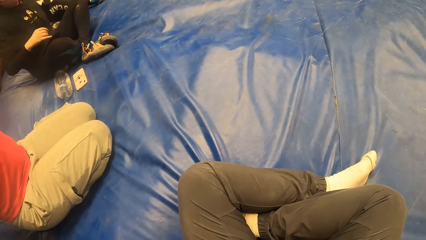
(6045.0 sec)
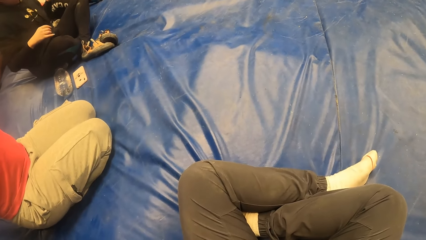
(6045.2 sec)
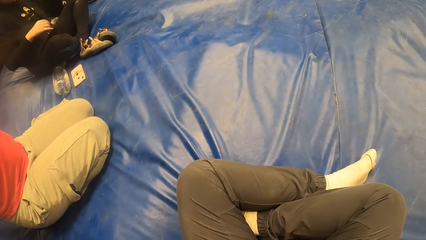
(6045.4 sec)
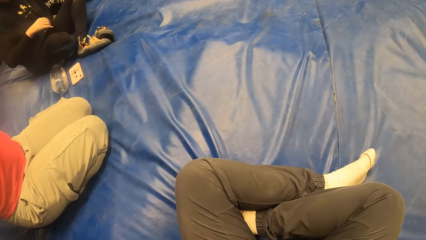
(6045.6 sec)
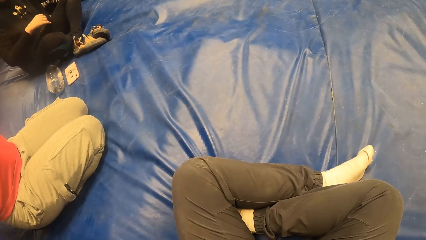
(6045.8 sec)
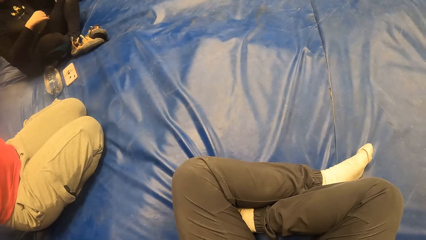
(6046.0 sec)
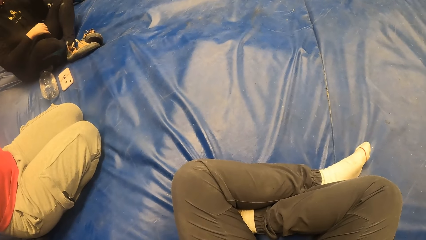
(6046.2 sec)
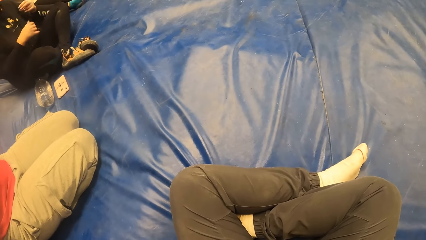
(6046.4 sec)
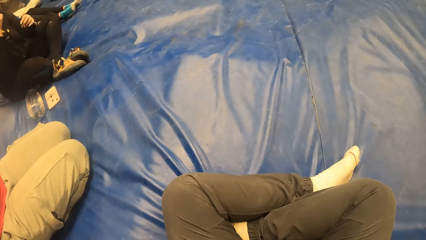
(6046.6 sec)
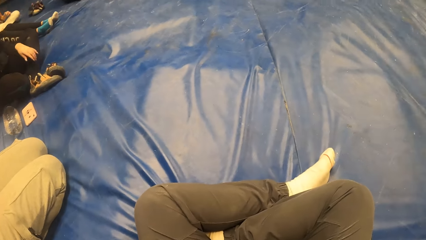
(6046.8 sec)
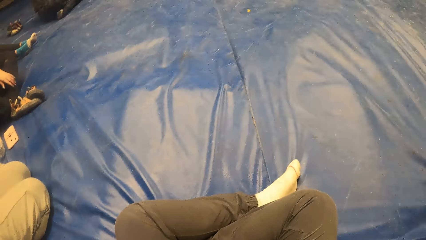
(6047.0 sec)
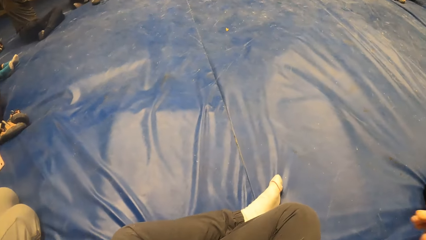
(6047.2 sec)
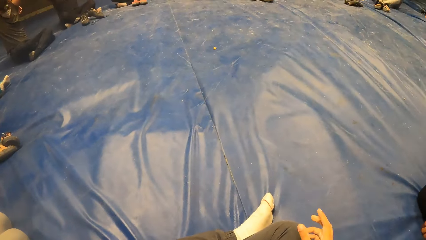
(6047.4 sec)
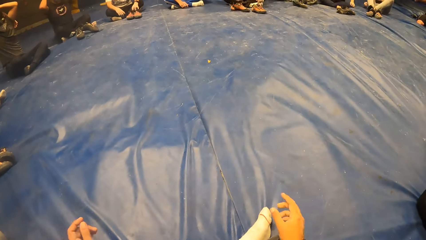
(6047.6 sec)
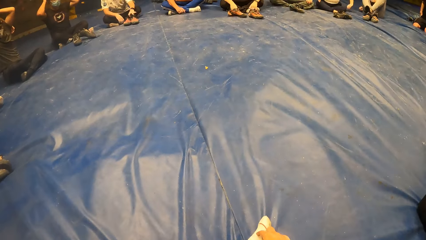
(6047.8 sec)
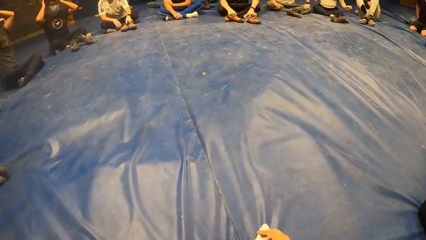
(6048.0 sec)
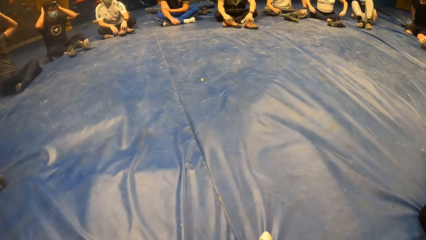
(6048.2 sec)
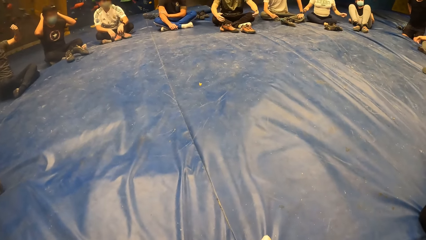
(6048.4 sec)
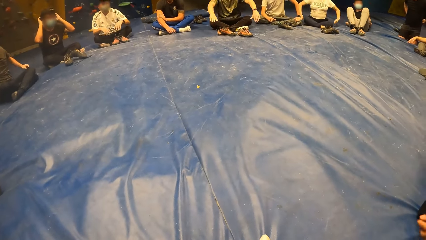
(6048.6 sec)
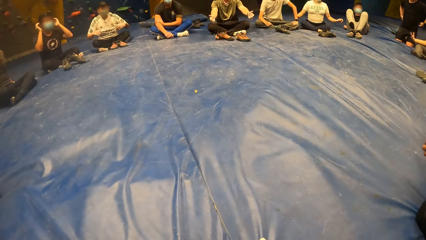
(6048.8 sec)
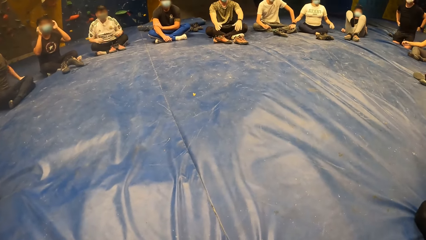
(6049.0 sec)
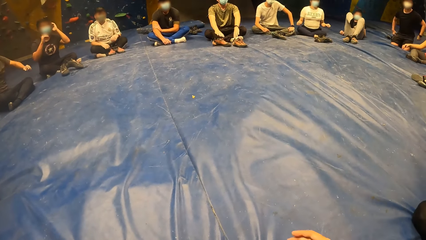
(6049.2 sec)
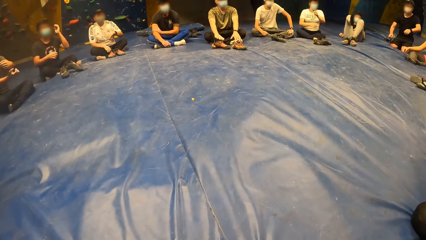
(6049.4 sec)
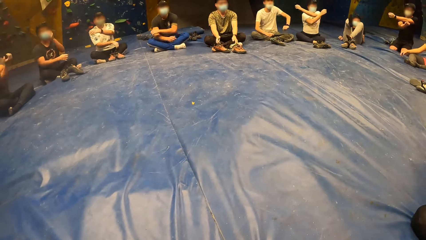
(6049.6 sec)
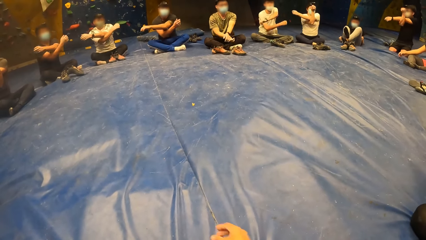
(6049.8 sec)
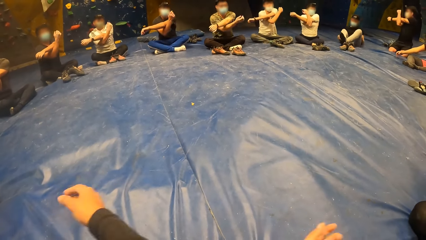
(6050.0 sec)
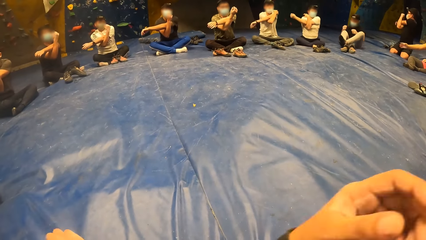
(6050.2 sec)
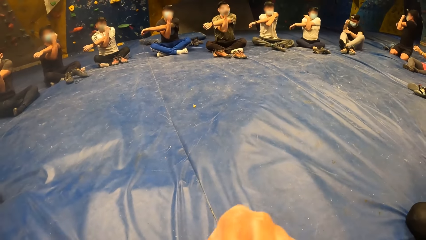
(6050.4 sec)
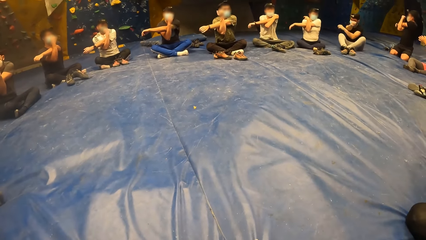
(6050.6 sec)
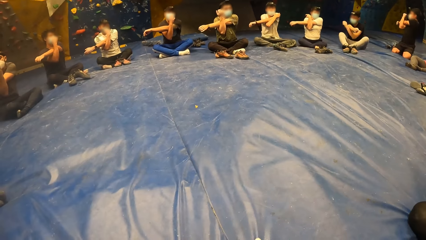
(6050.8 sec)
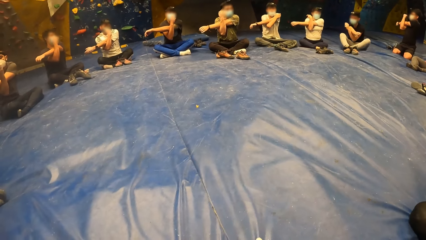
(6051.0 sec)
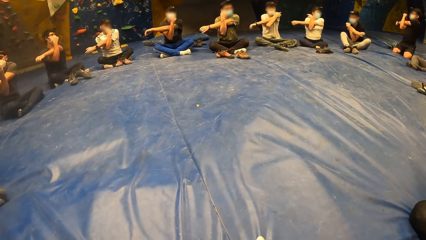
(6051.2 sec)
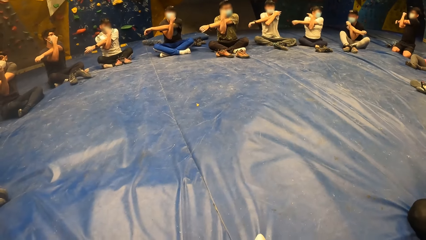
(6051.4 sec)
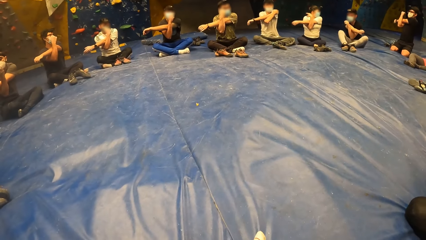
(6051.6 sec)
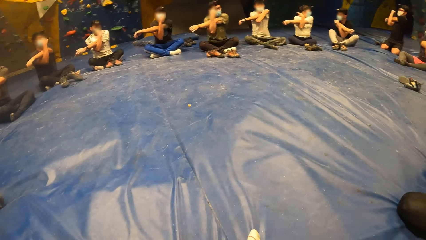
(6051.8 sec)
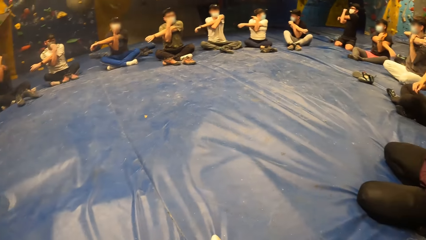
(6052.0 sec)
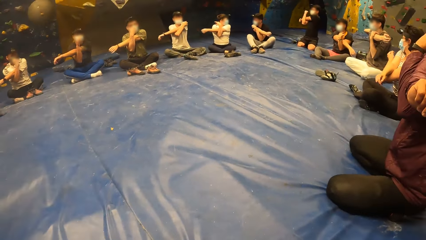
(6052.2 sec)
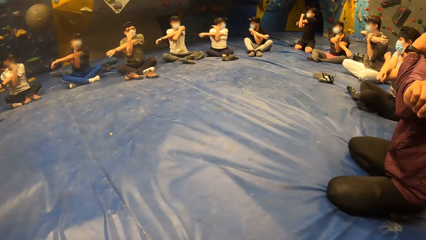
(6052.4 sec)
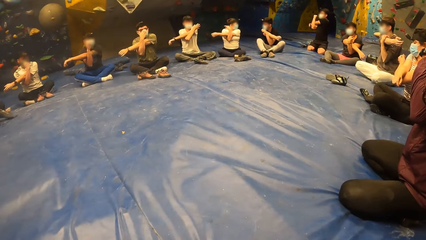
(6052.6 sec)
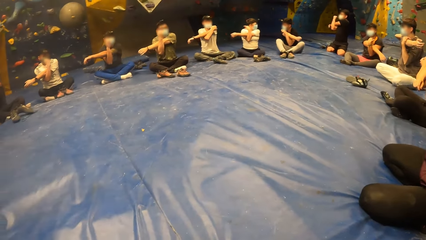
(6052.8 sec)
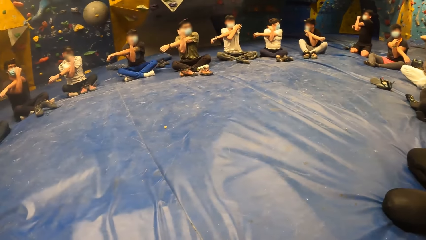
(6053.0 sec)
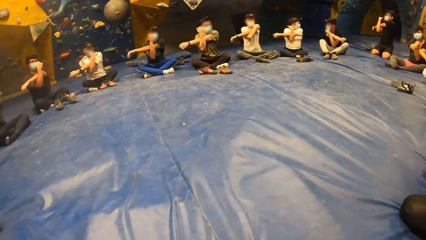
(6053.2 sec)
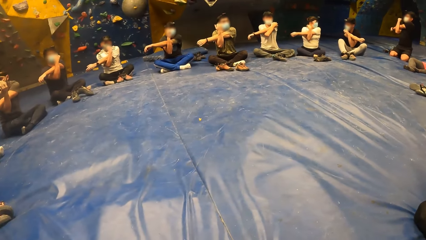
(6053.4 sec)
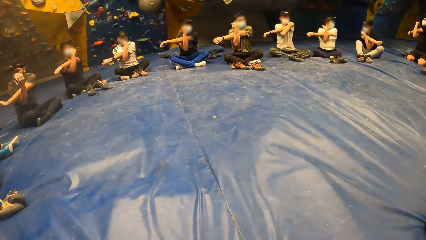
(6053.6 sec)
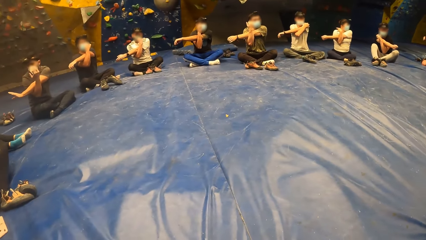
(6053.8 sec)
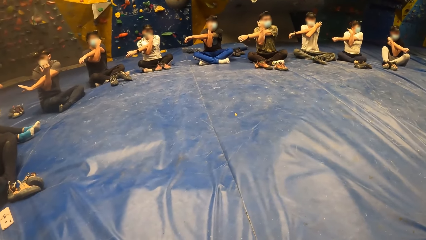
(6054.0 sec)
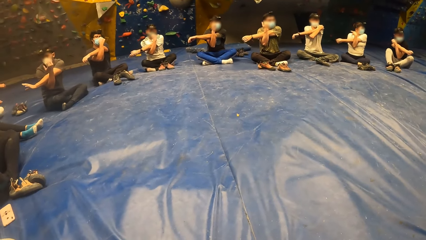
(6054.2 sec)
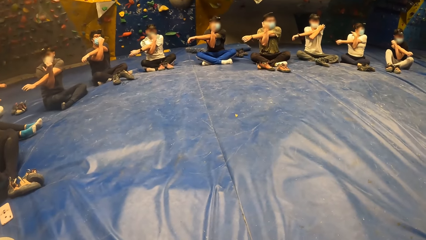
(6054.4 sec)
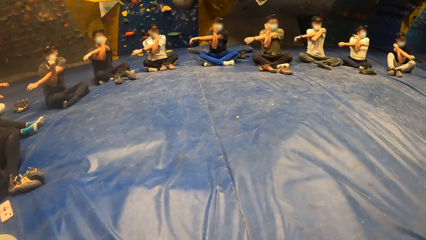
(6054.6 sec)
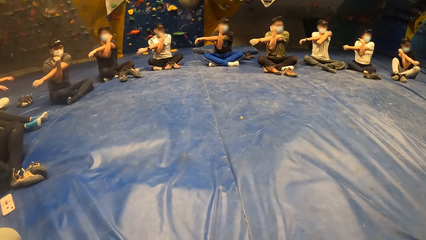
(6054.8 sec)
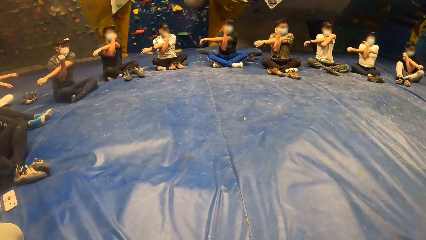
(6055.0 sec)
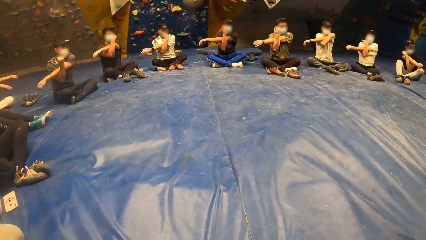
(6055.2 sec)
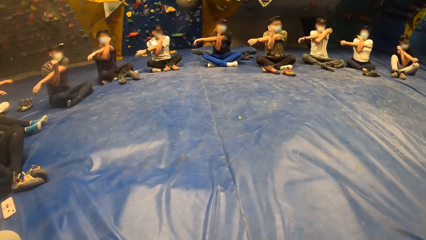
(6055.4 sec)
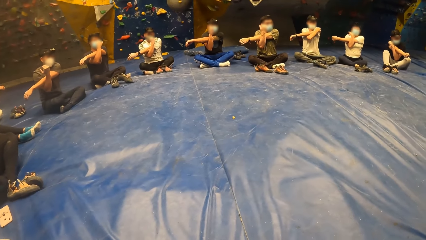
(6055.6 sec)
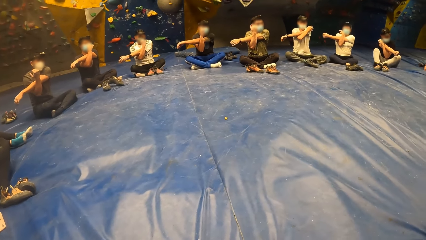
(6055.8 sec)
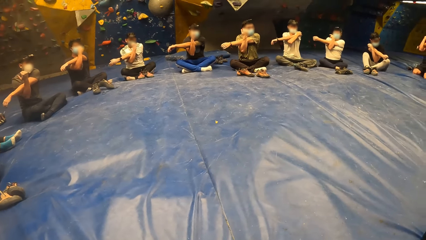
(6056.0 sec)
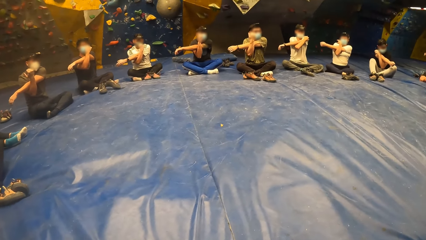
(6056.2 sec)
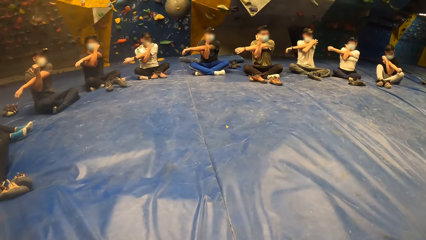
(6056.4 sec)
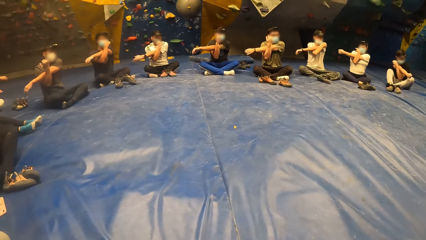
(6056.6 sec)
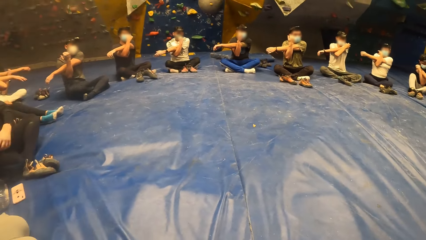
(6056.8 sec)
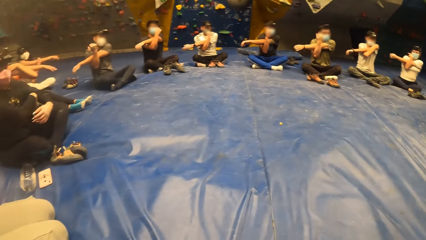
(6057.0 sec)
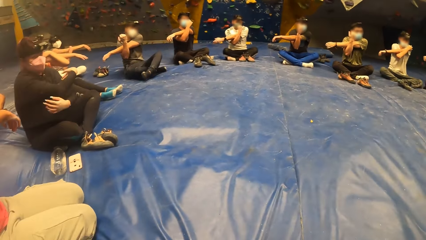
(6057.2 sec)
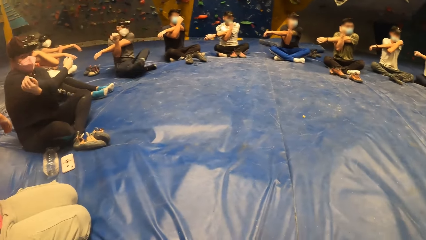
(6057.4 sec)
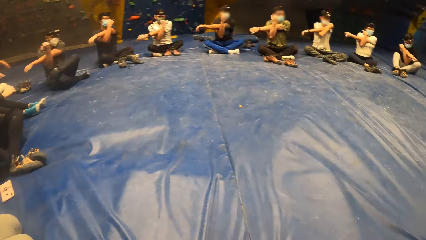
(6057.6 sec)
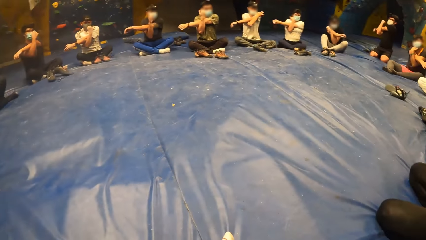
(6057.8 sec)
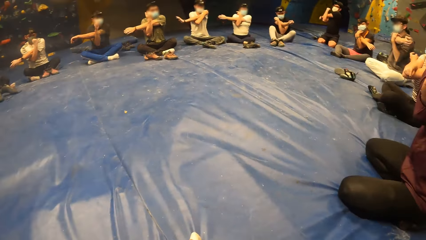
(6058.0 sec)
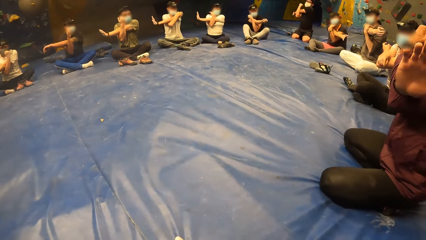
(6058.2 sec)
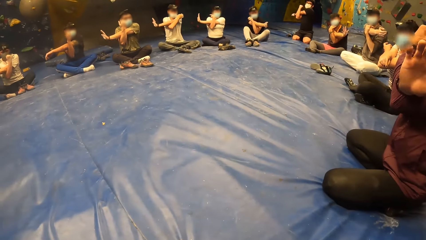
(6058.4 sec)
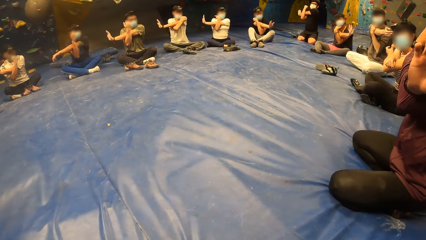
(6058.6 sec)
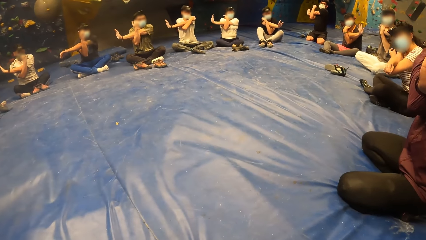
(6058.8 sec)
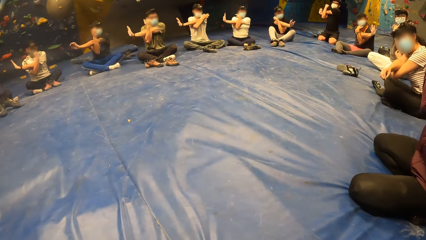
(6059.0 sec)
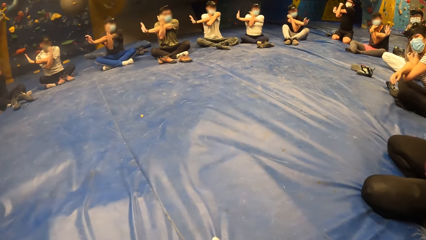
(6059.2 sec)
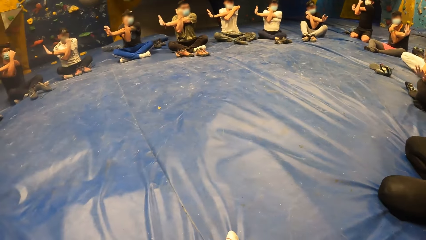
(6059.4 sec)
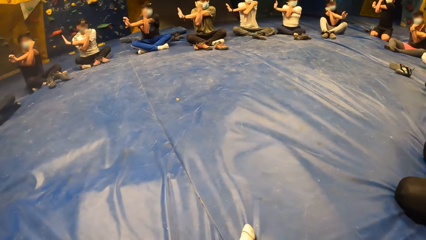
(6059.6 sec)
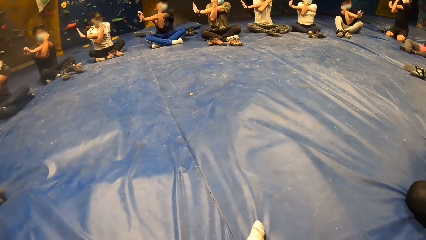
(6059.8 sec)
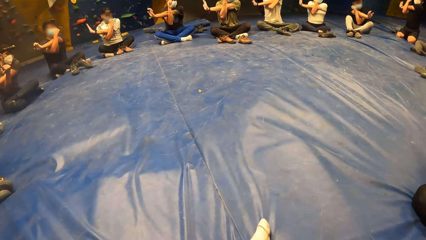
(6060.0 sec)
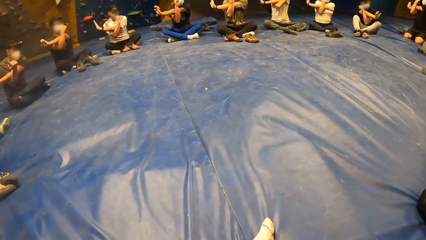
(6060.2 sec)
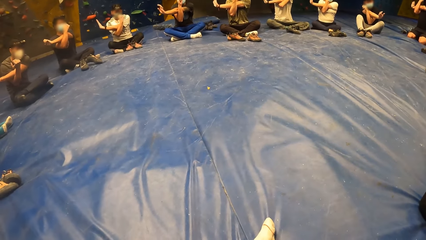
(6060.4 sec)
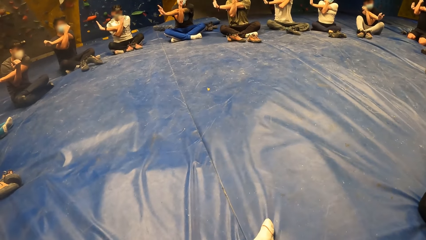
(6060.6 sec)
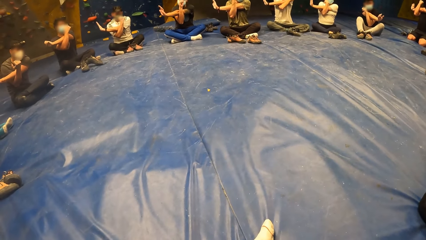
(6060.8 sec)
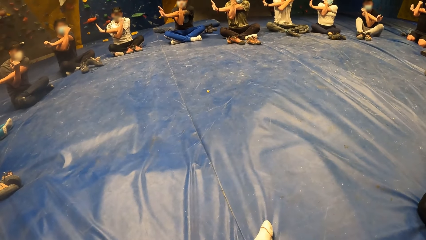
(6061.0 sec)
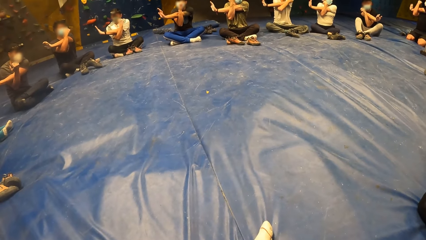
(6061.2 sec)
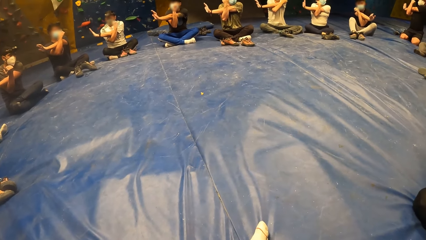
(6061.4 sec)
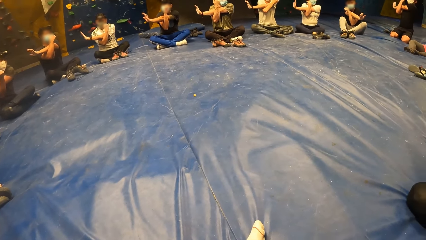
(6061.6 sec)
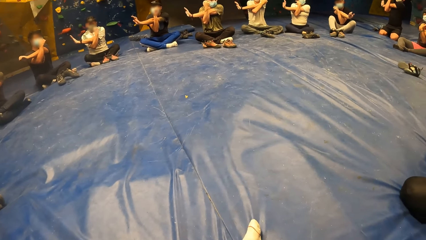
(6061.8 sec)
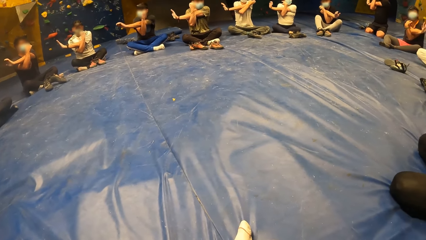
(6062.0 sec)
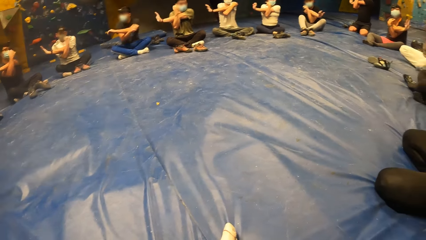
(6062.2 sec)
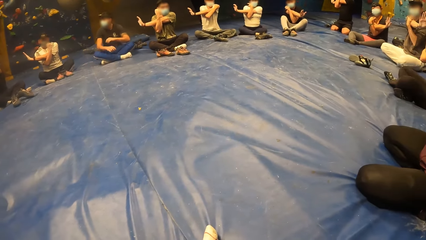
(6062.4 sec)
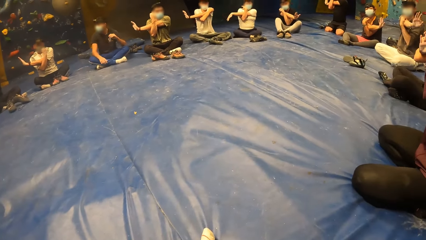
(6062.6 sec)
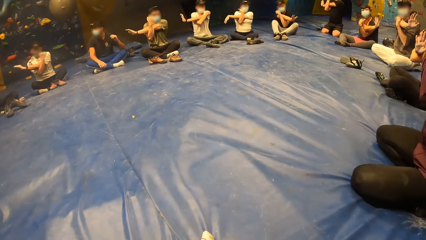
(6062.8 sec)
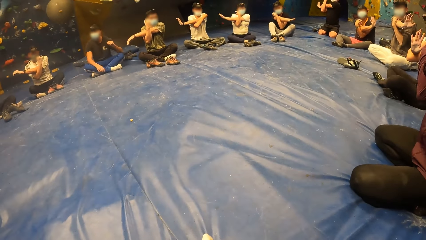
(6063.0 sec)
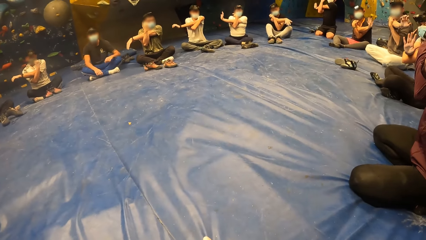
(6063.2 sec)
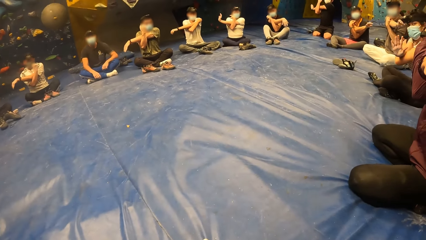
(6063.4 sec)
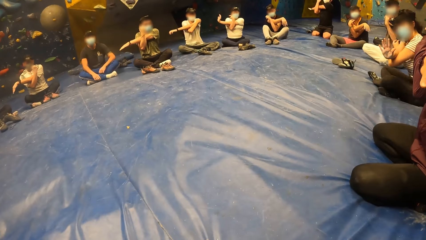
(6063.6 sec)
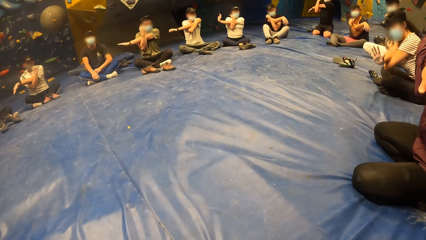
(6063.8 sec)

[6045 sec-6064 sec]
A lady puts her hands down. The camera wearer removes their right hand from their head. They stretch their hands. They perform some hand exercise with the group in the room. They look around the room. They exercise in the room.
